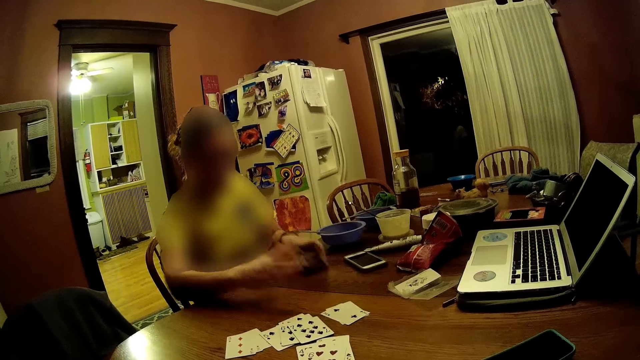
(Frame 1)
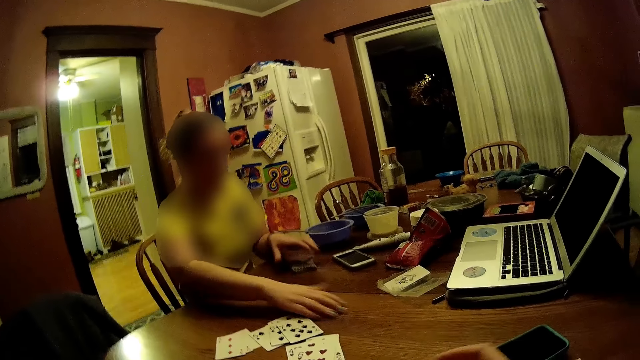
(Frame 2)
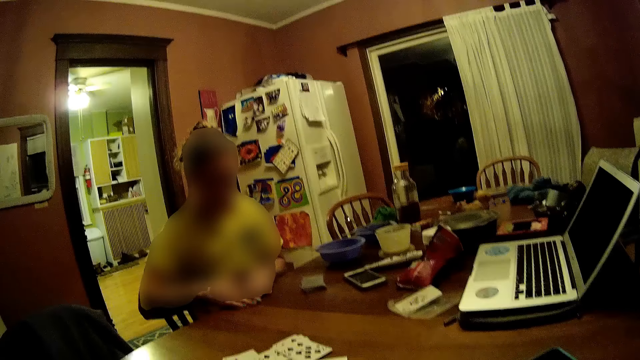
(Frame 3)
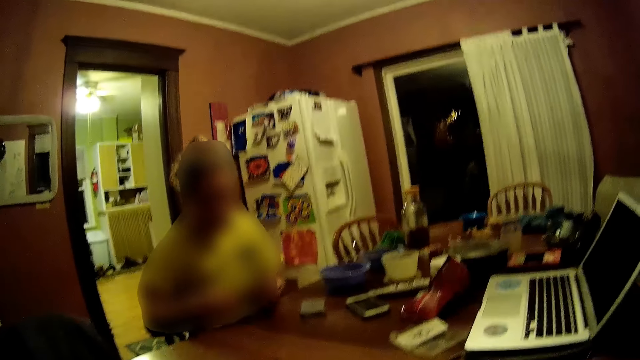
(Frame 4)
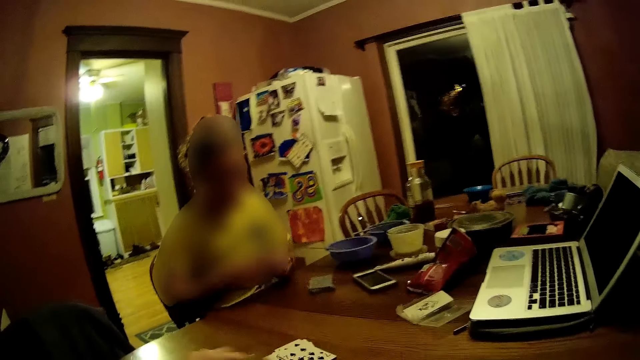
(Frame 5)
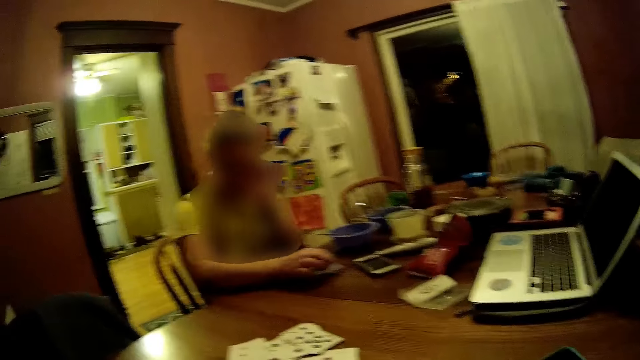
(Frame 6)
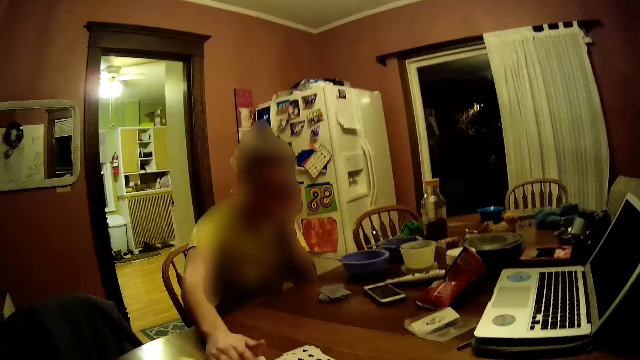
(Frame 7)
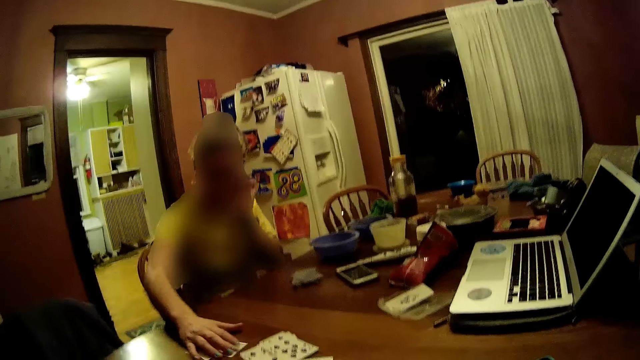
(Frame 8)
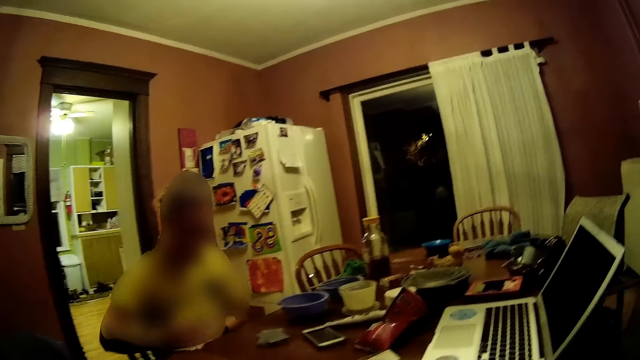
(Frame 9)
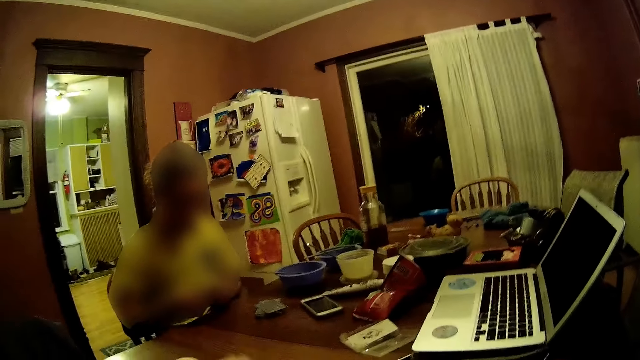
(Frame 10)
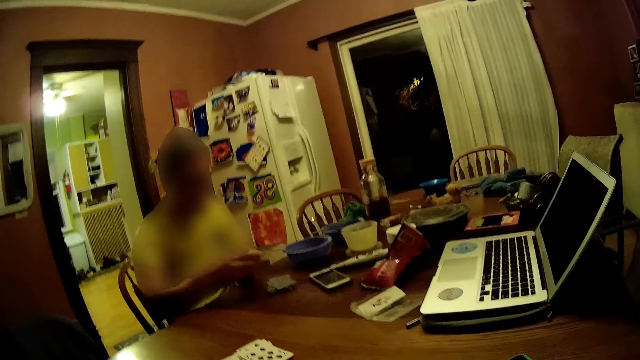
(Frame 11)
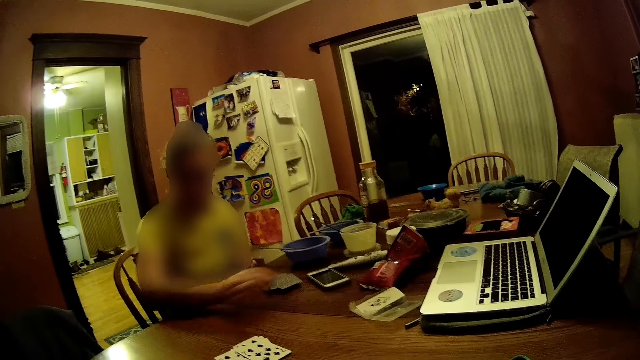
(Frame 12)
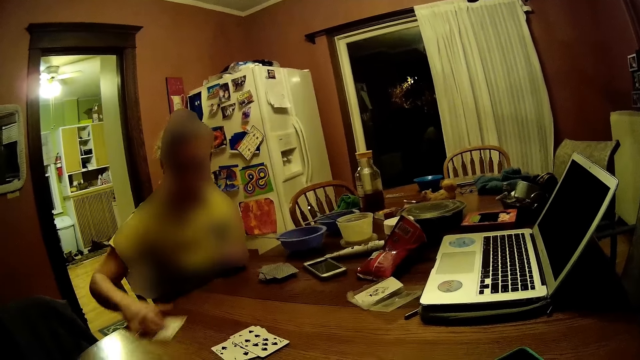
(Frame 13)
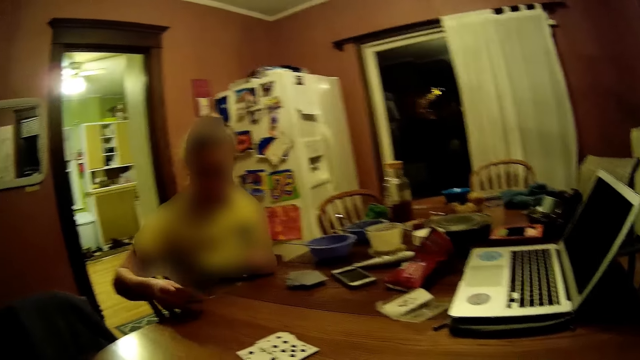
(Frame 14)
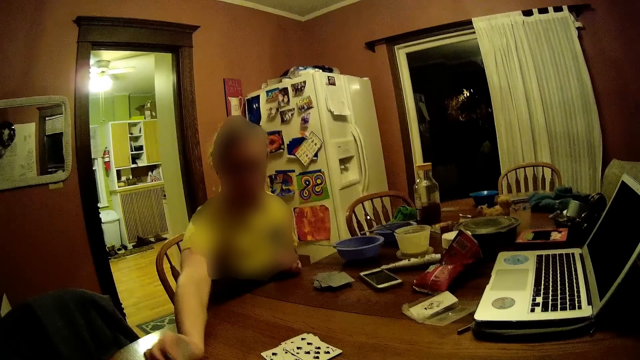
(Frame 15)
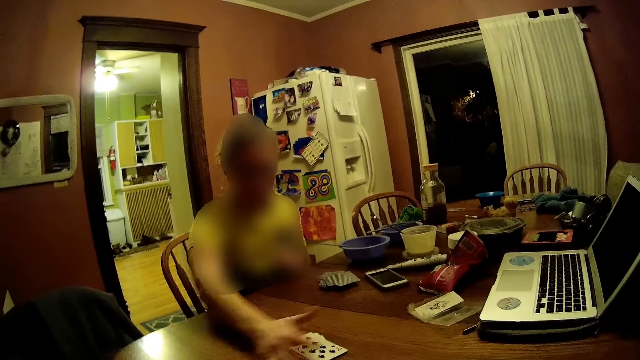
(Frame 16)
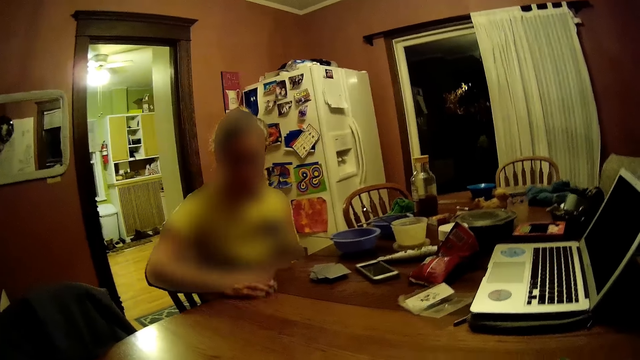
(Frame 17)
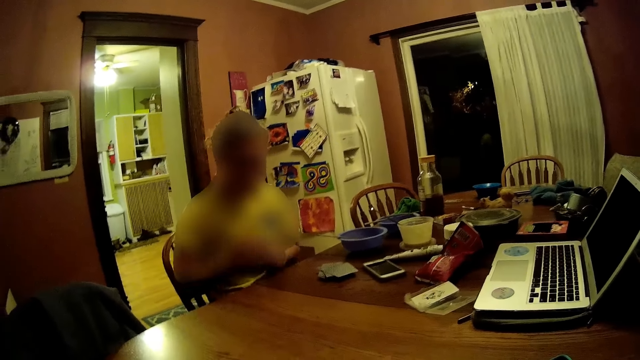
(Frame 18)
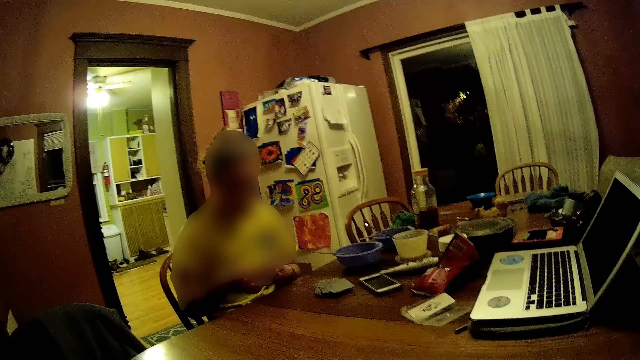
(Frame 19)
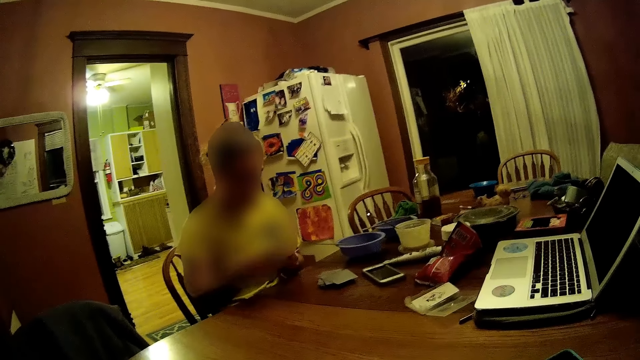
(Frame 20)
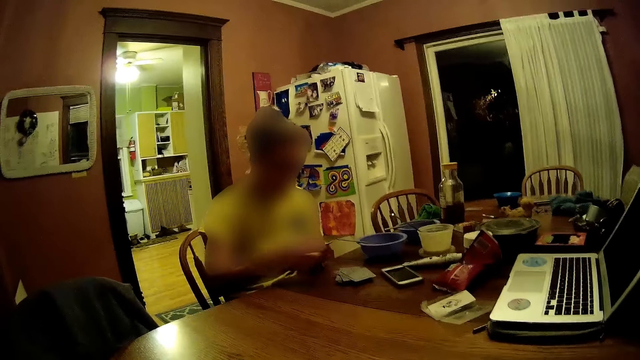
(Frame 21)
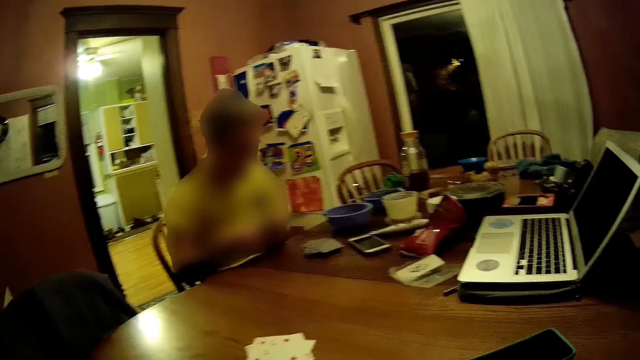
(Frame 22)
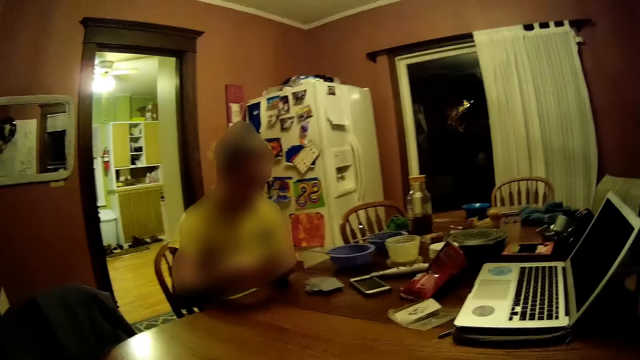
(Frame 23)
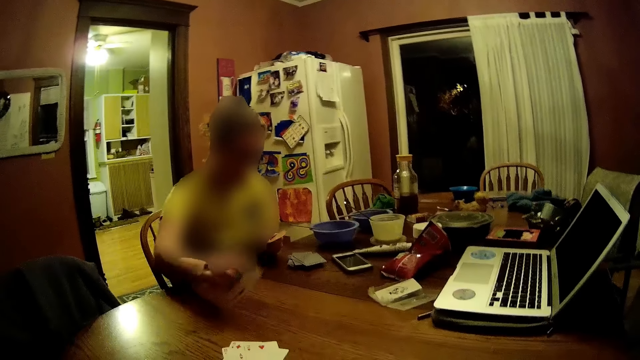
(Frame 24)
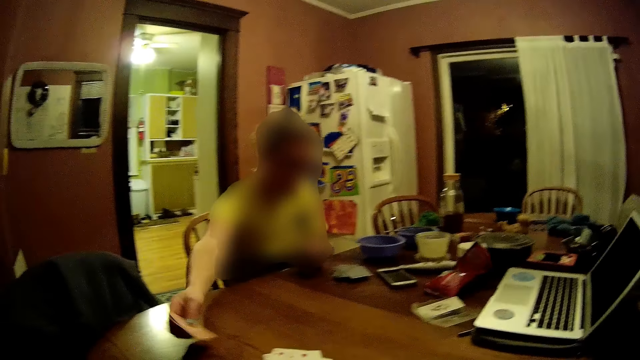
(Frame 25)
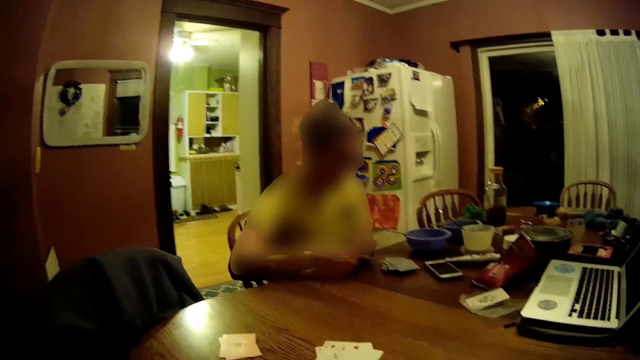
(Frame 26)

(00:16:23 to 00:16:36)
The woman picks up a card with her right hand. The camera wearer picks some cards from the table. The woman drops some cards on the table with her right hand. She picks up some cards on the table with her right hand. She drops some cards on the table with her right hand. She picks up a card with her right hand. She drops the card with her right hand. She packs some cards on the table with her right hand. She arranges some cards with both hands. She drops some cards on a stack of cards with her right hand. She drops some cards on the table with her right hand.

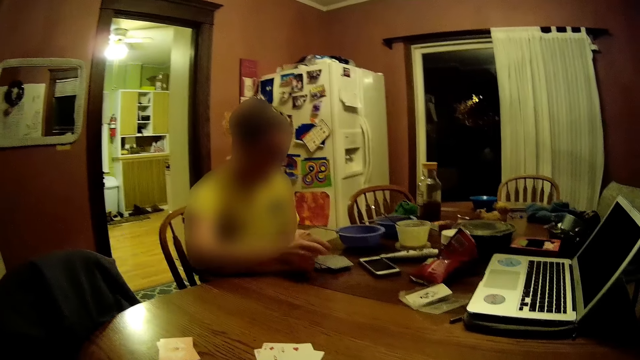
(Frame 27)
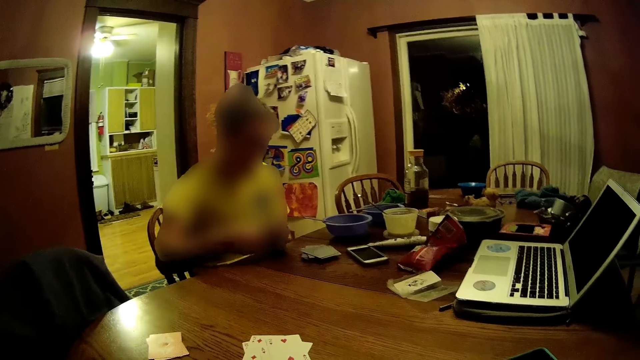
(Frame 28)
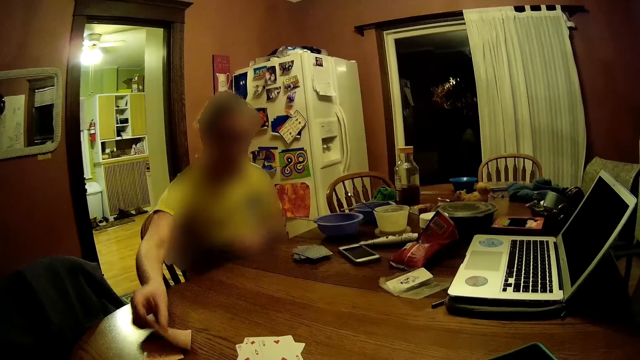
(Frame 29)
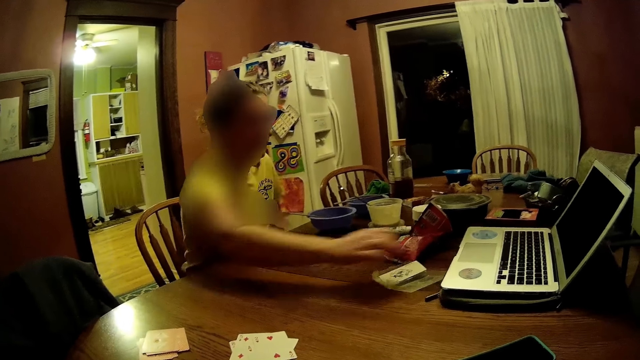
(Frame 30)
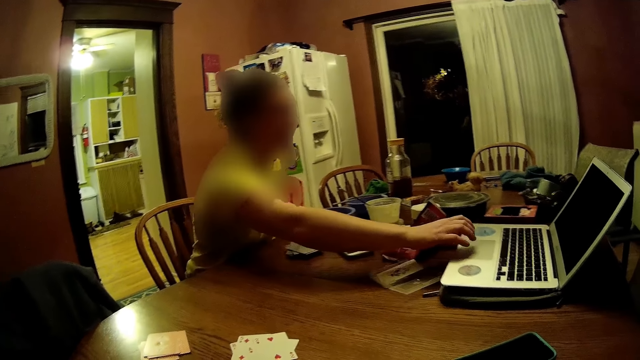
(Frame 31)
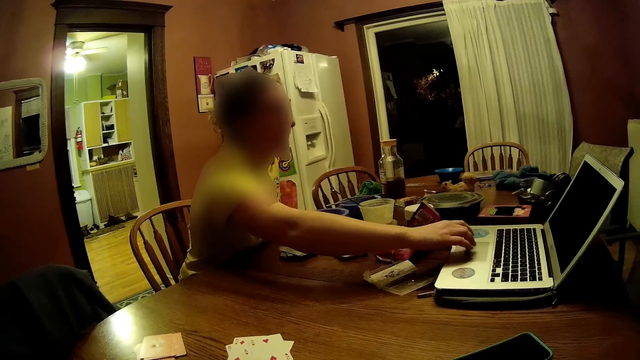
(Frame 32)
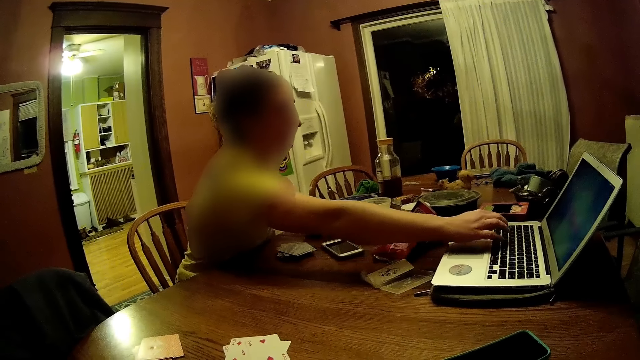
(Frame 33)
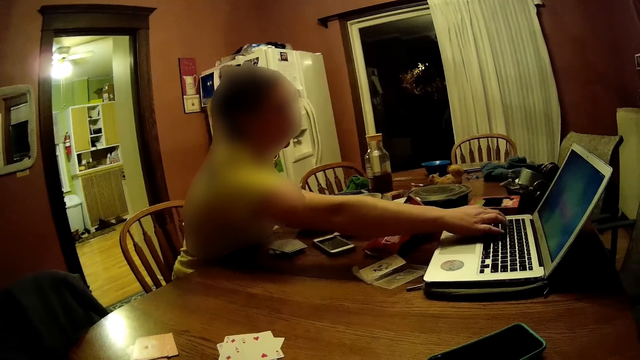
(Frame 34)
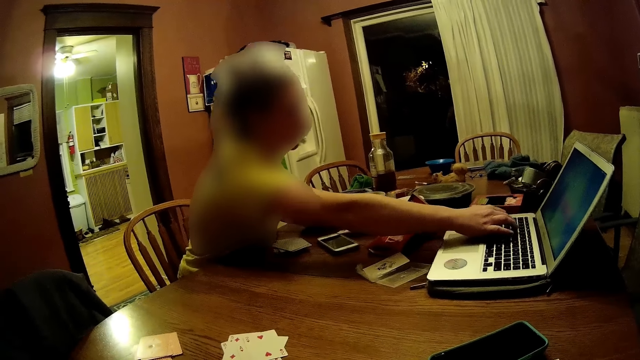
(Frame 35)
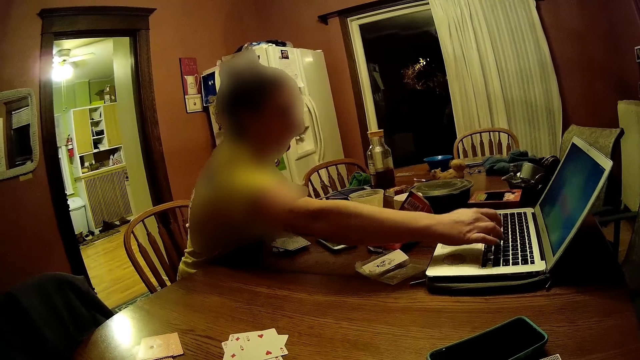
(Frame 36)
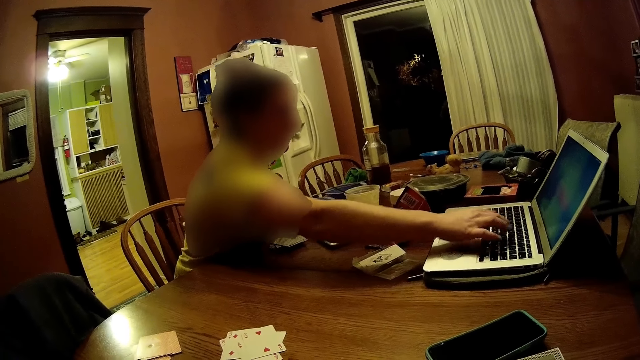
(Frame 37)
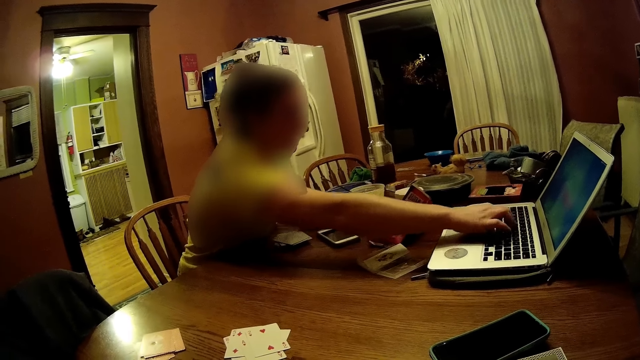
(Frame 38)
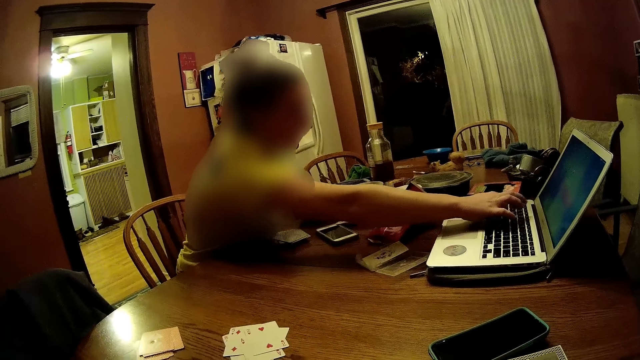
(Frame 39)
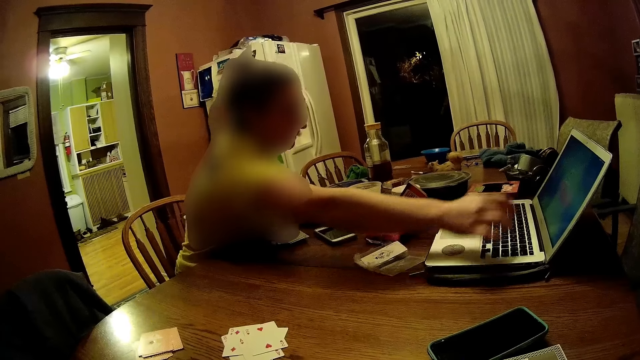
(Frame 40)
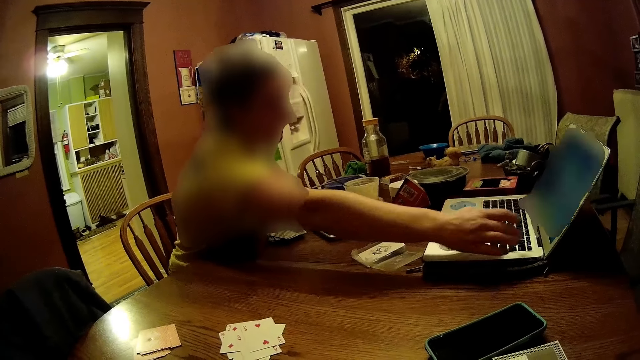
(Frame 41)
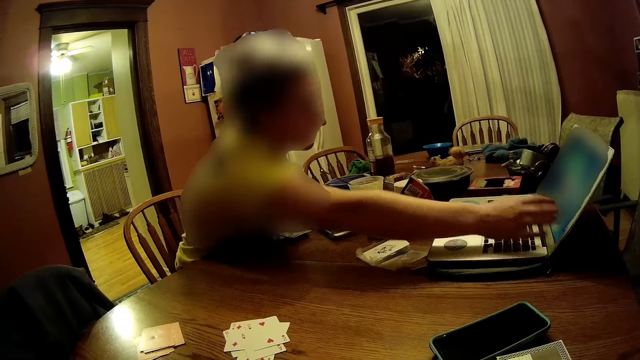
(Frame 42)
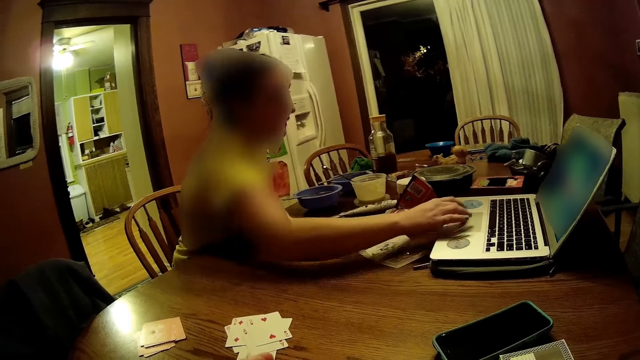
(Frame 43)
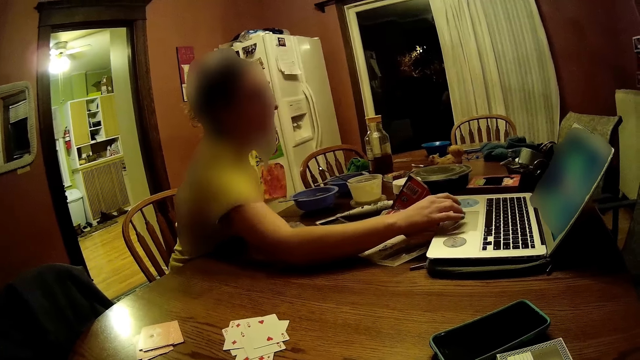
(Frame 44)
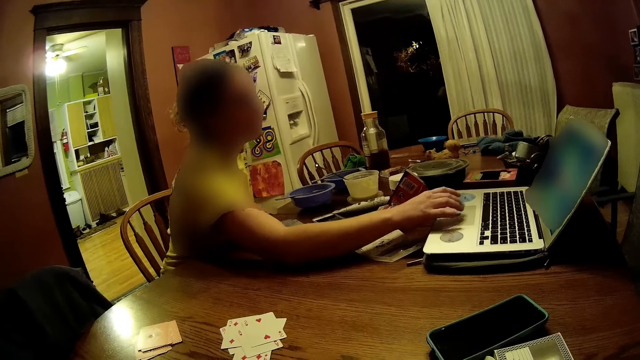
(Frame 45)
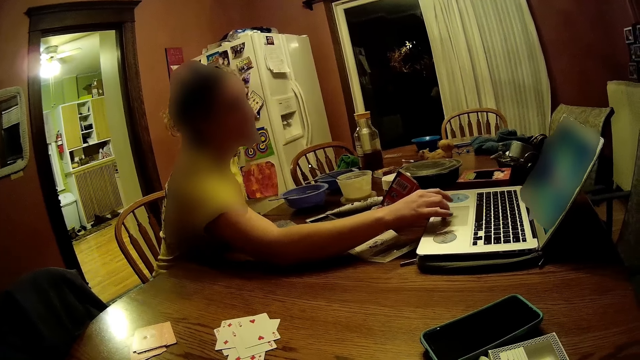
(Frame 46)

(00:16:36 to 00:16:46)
The woman drops some cards on a stack of cards with her right hand. She does it again. She operates a laptop on the table with her right hand.
